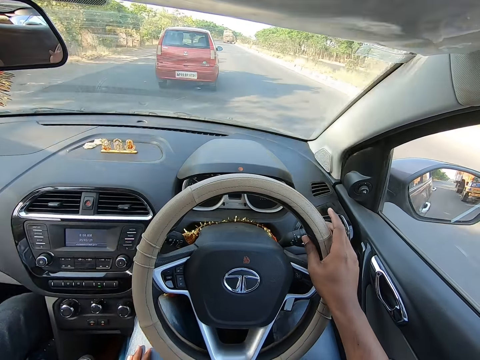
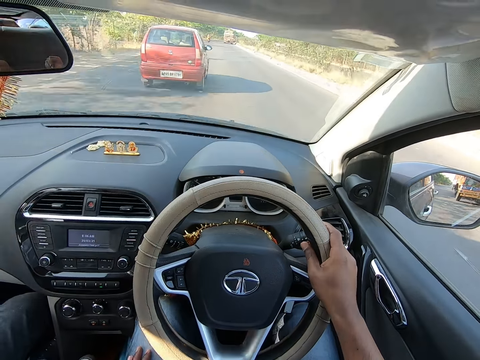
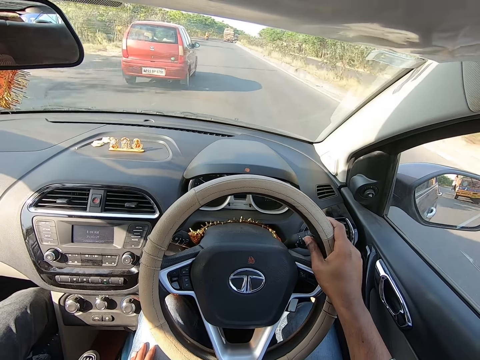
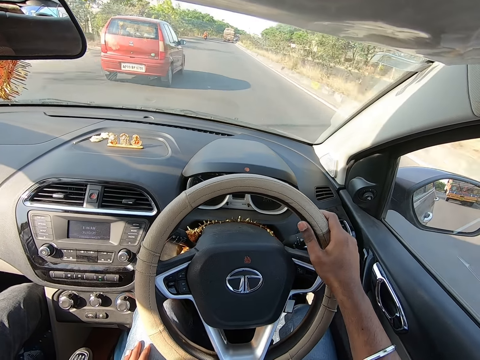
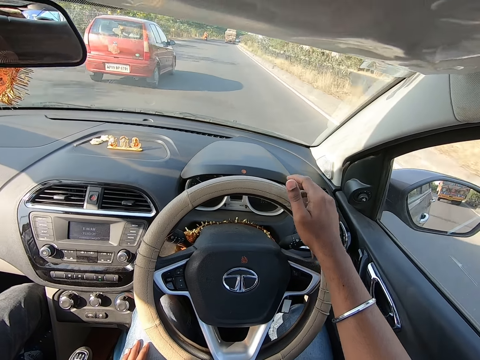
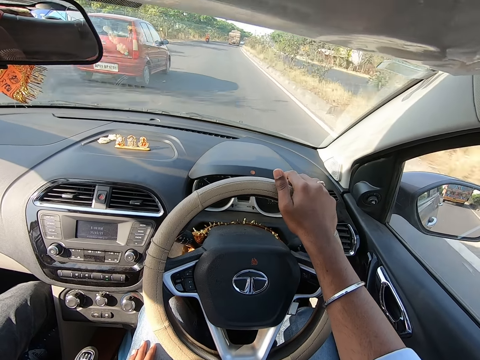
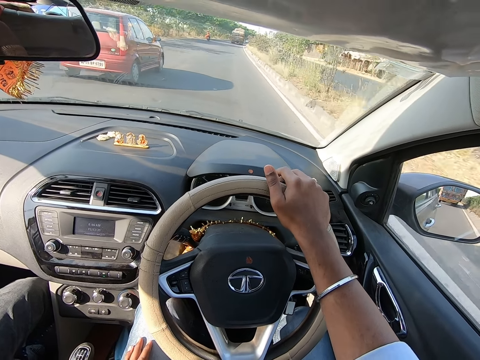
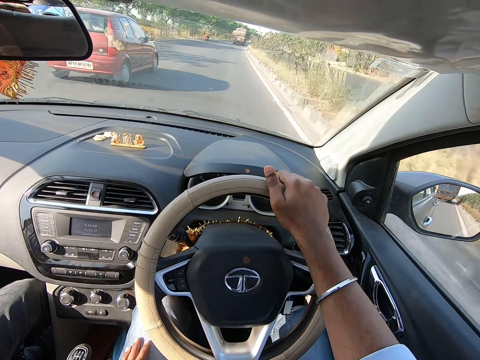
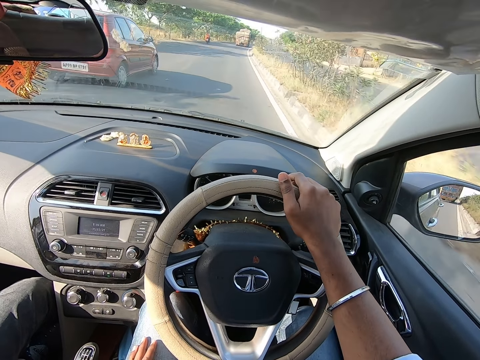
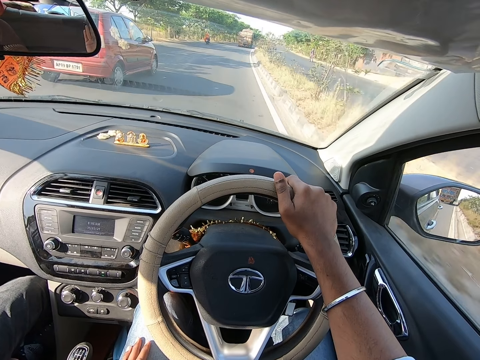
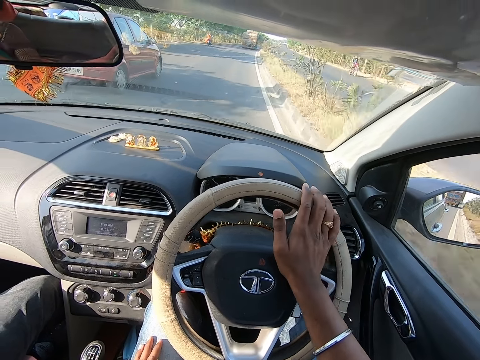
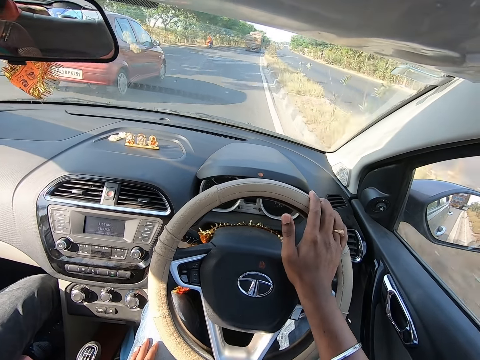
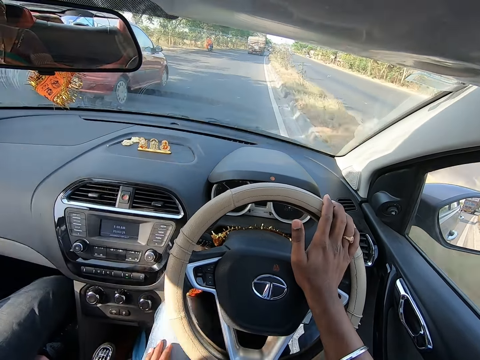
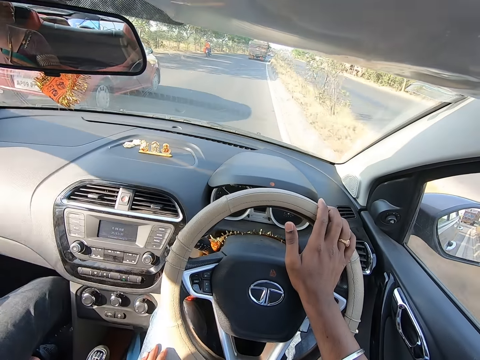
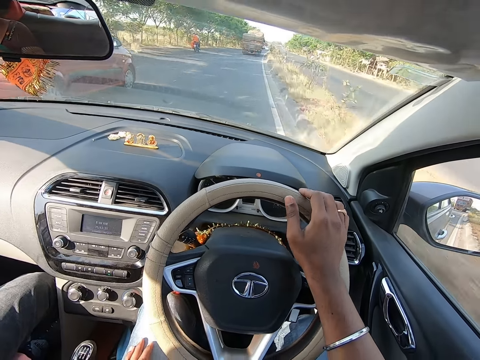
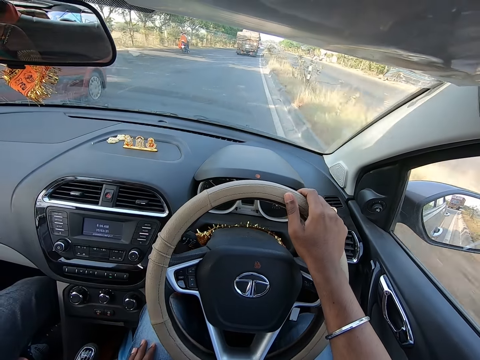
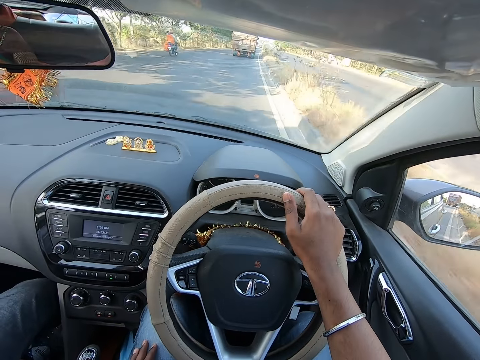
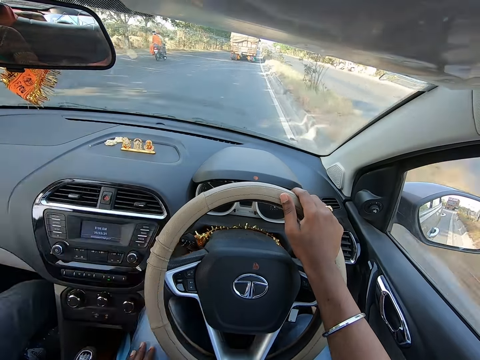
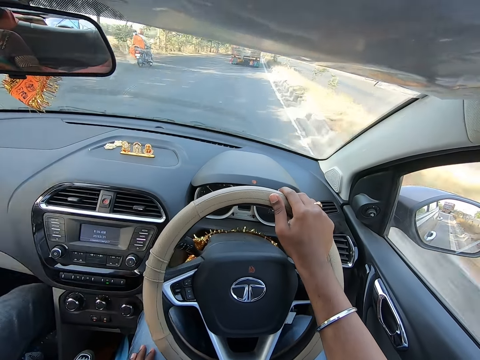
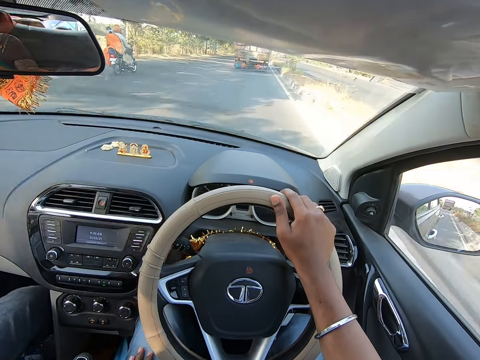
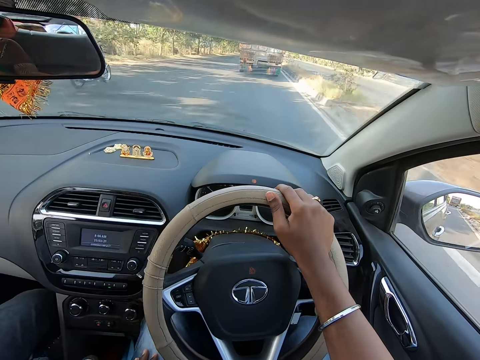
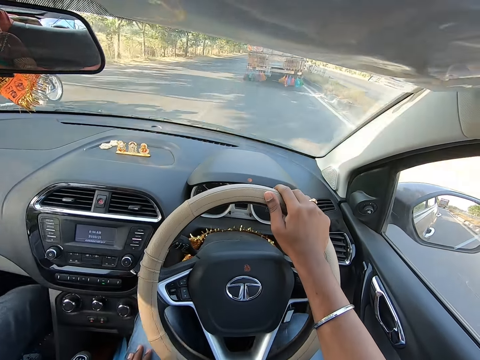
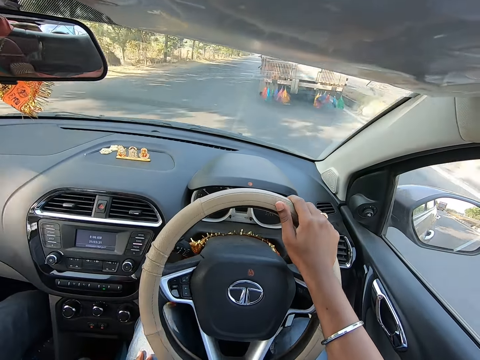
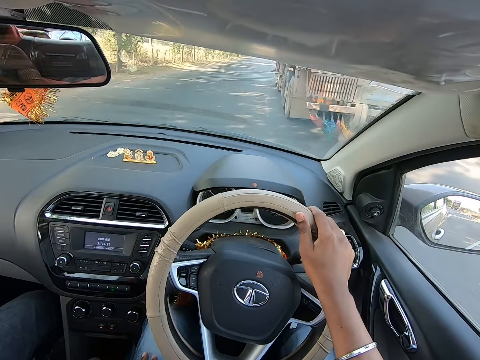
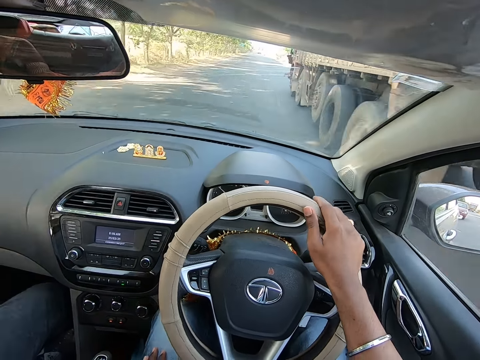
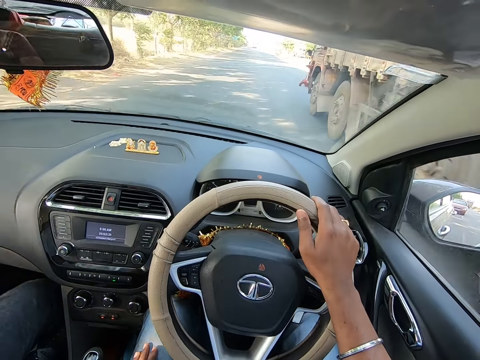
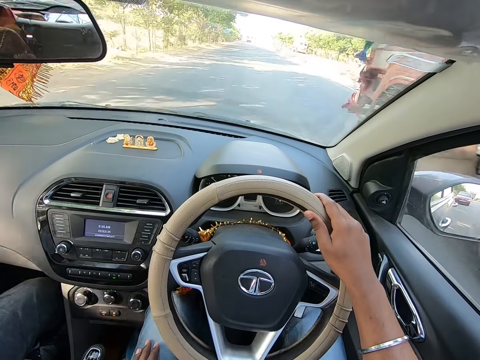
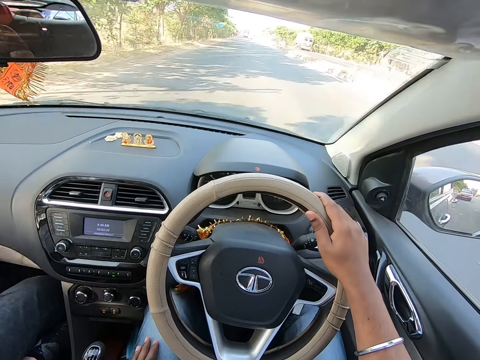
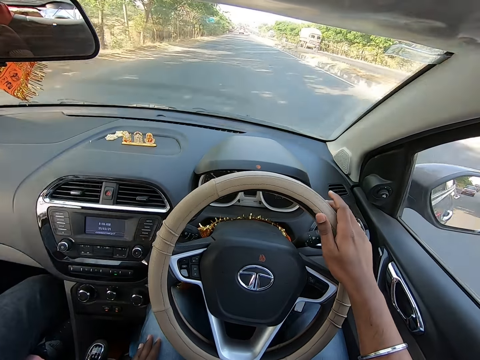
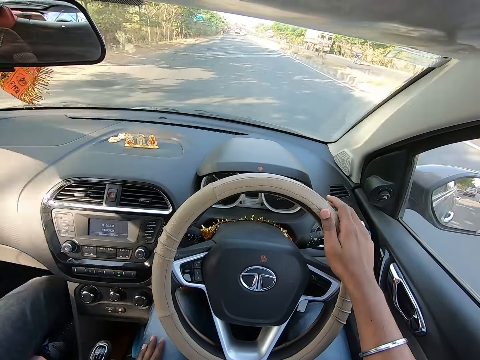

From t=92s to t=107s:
The camera wearer converses with the man. He turns the car steering. He presses the horn on the steering wheel with his right hand.

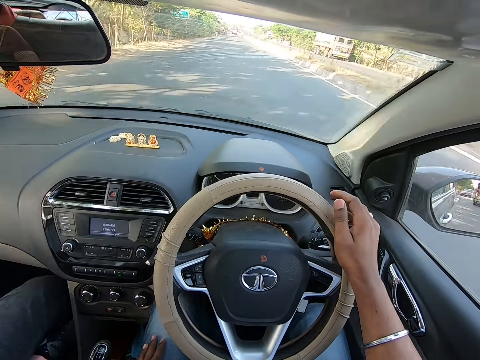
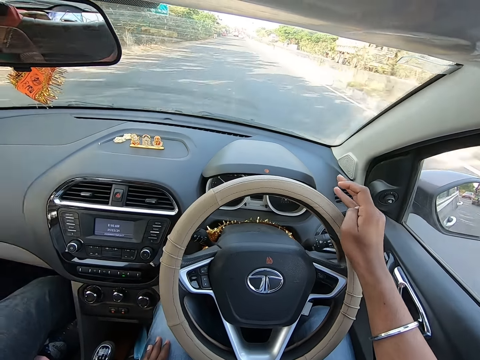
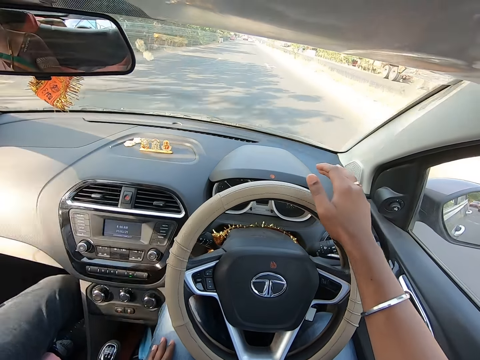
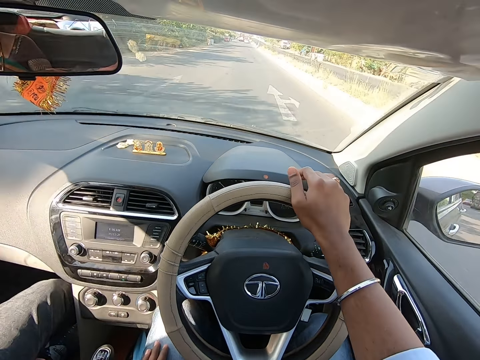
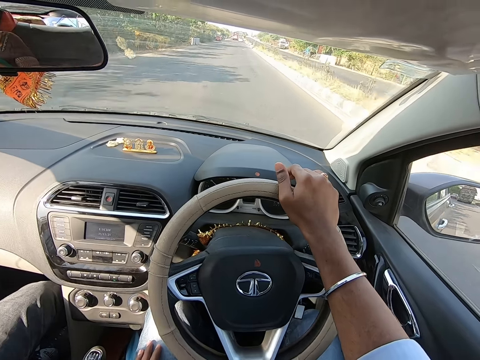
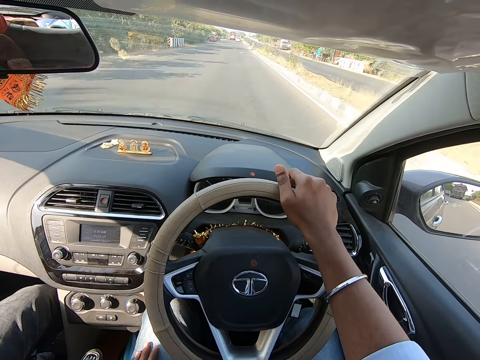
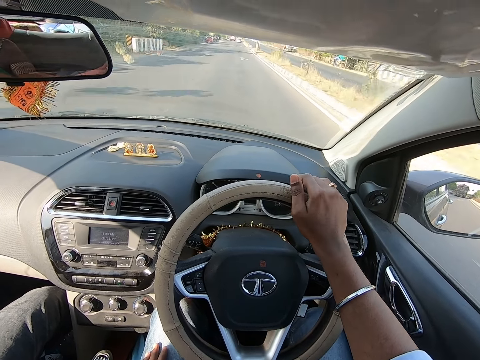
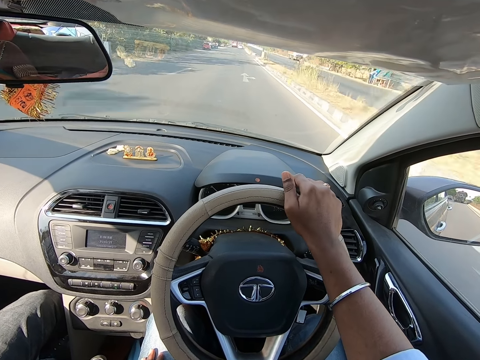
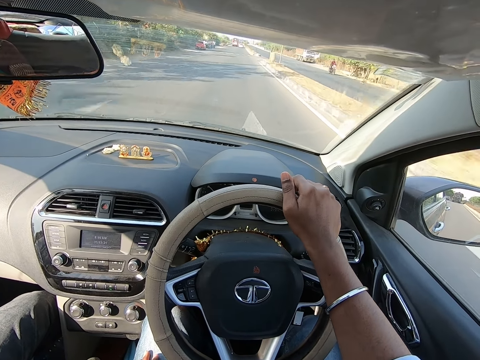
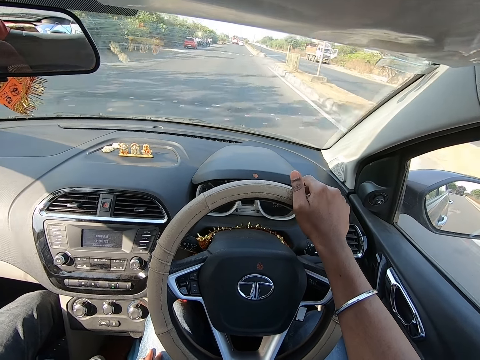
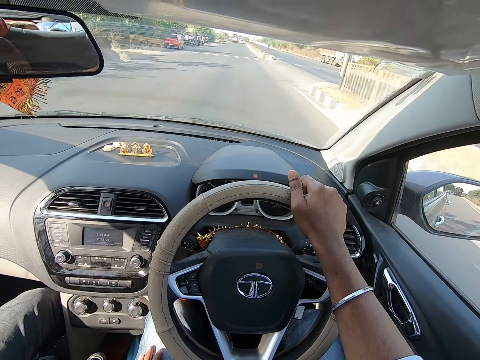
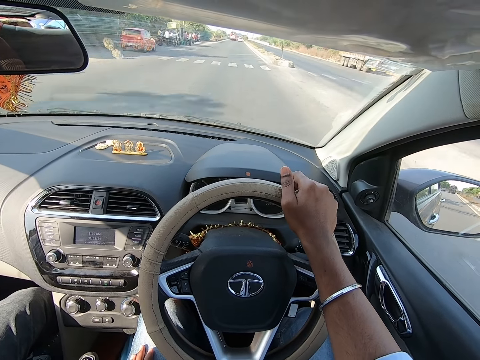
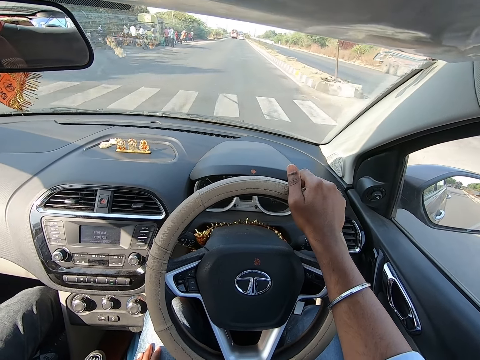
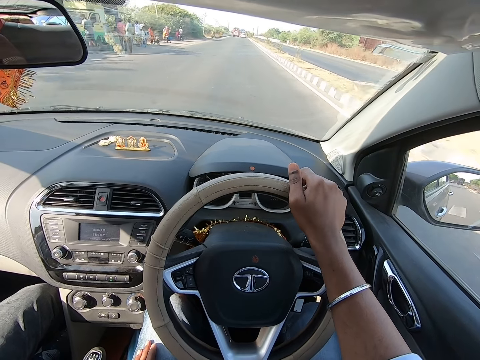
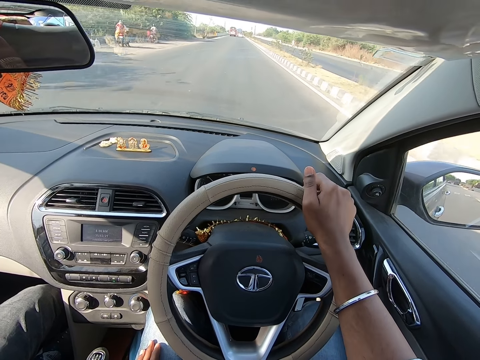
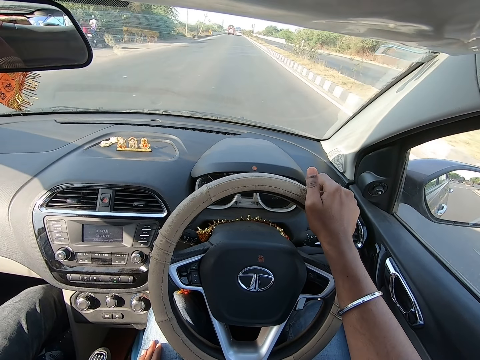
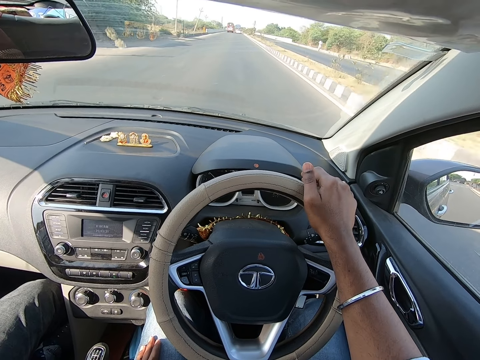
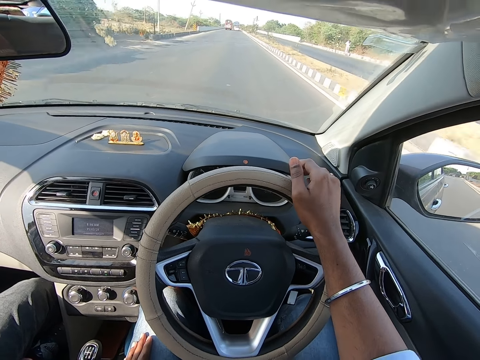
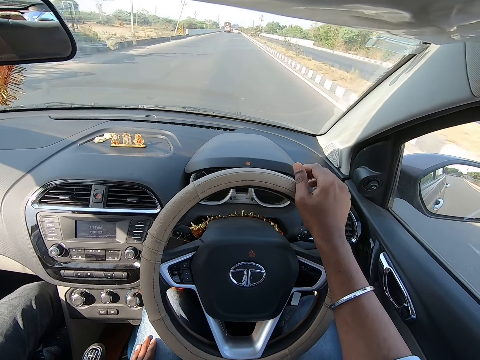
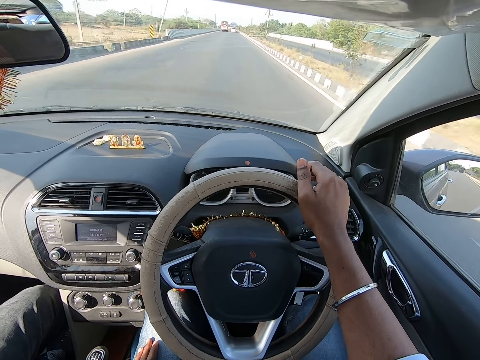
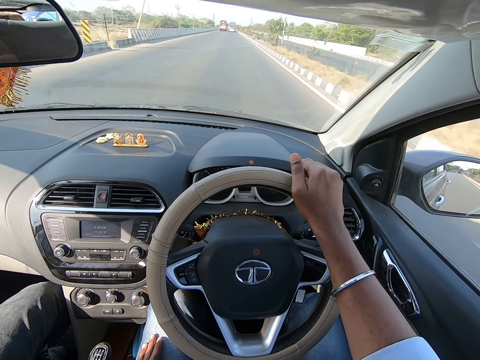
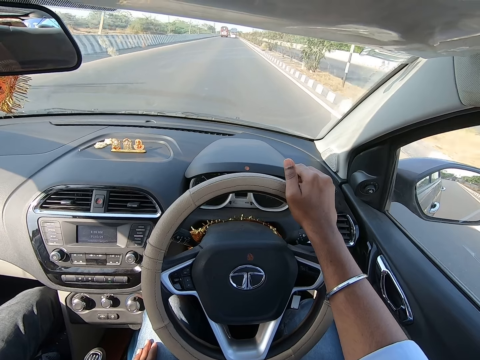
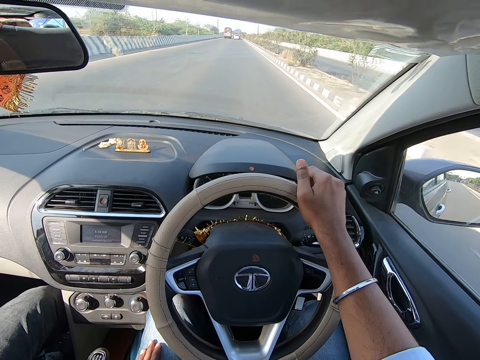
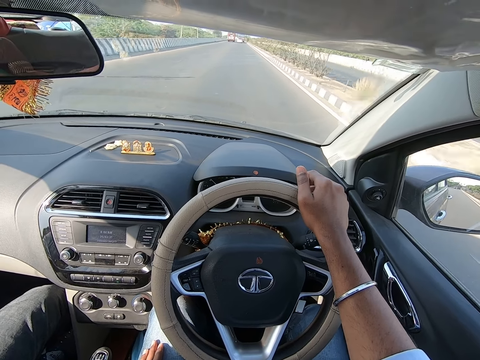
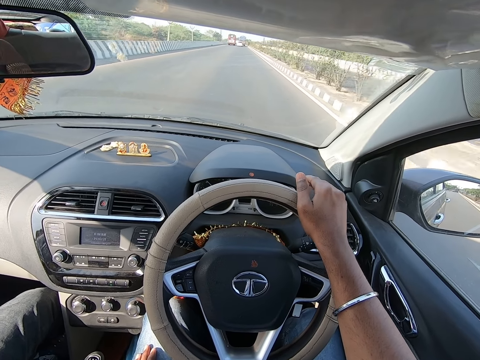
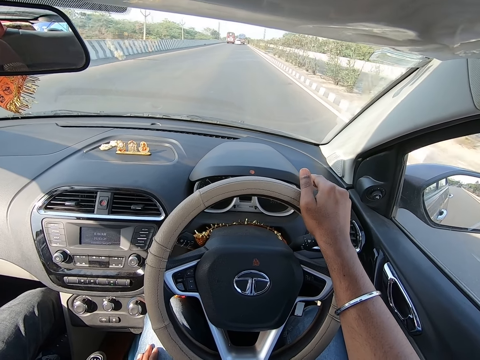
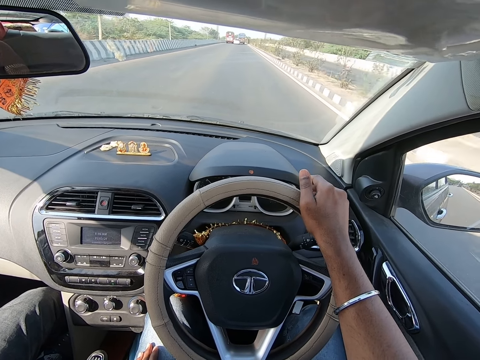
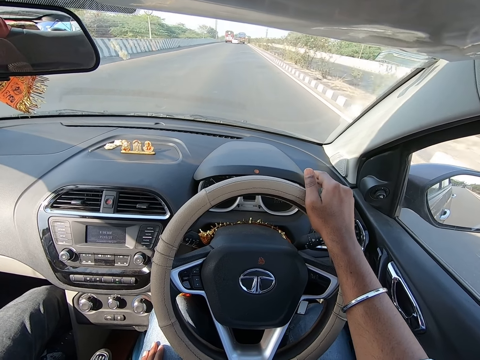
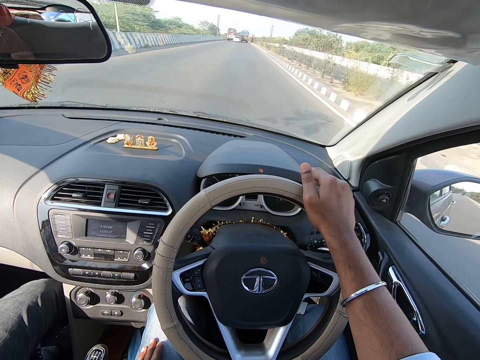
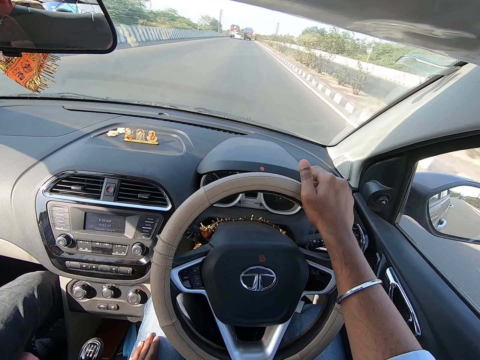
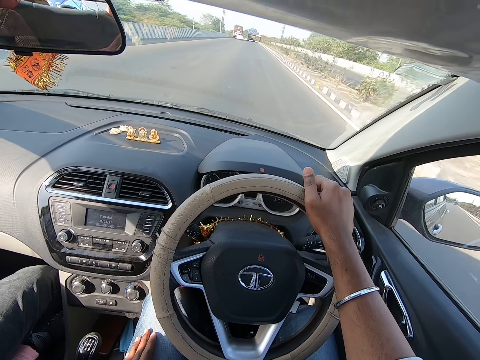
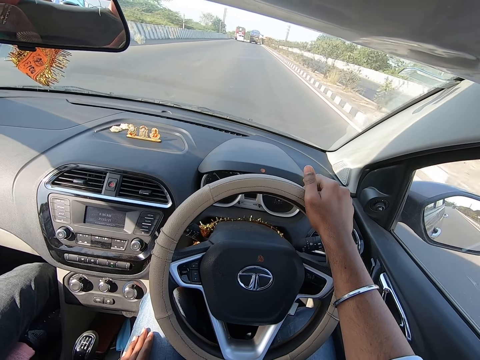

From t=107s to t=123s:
The camera wearer converses with the man. They turn the car steering.
